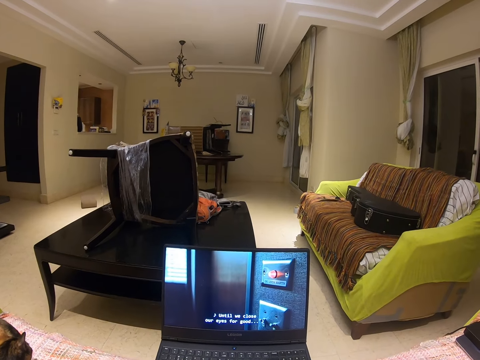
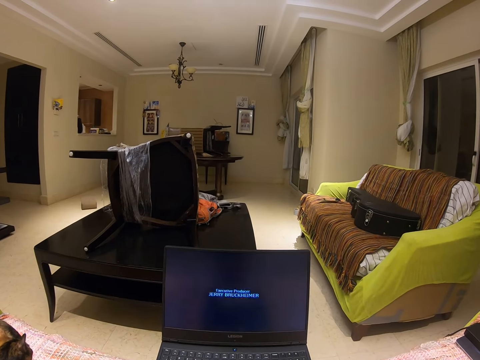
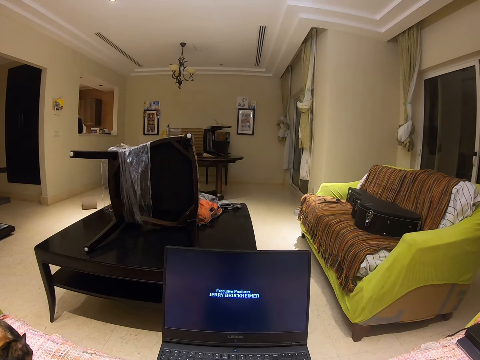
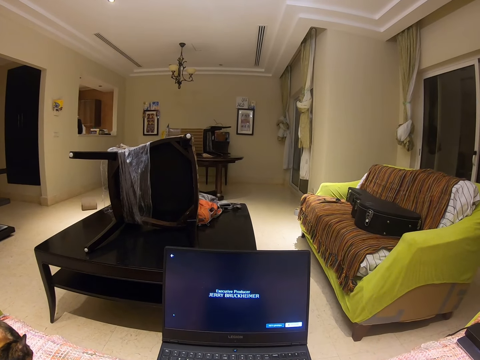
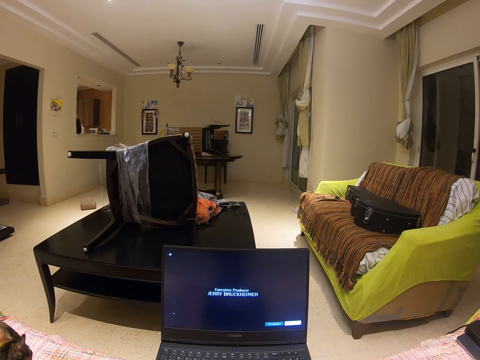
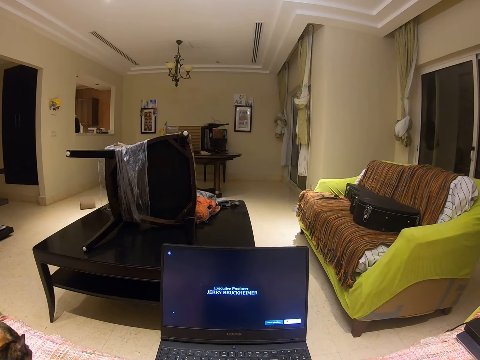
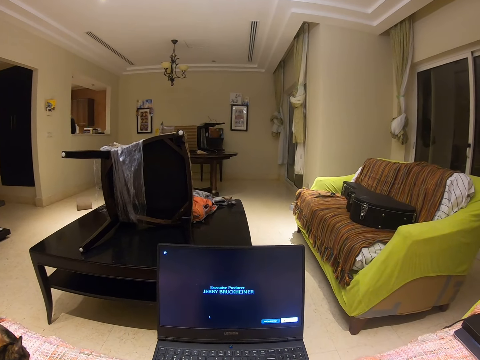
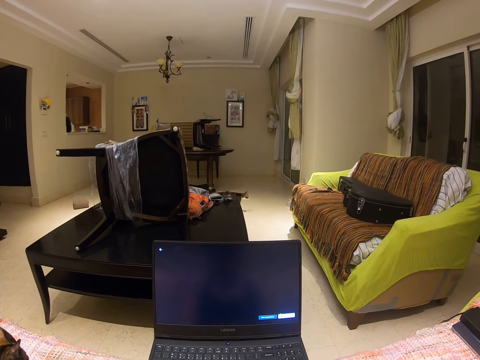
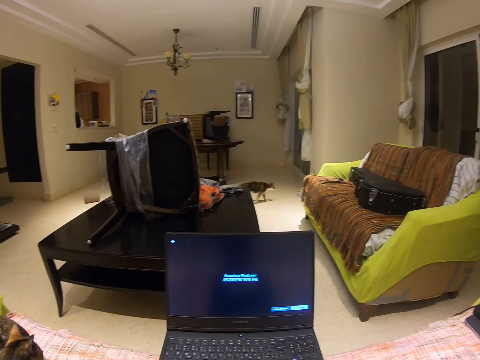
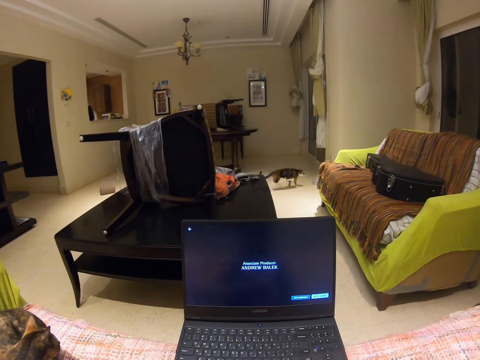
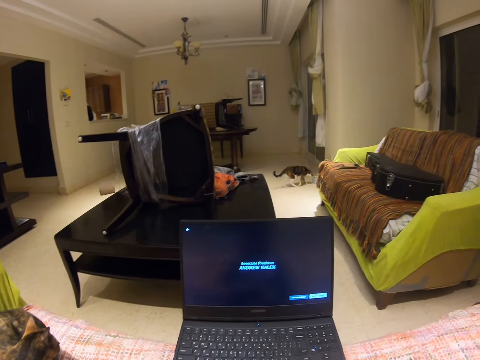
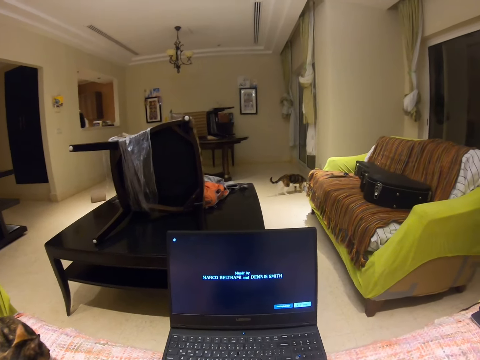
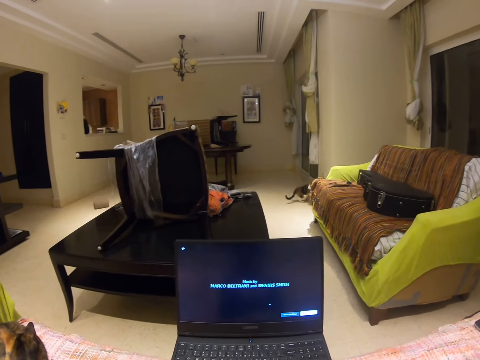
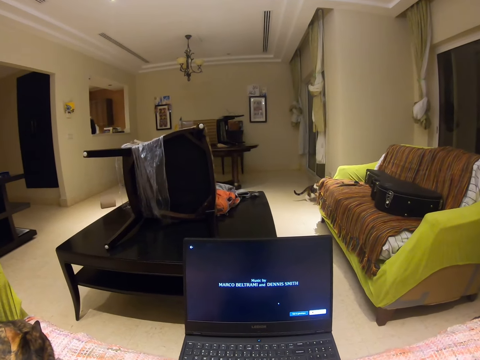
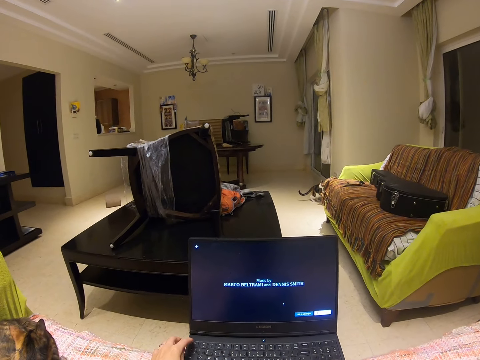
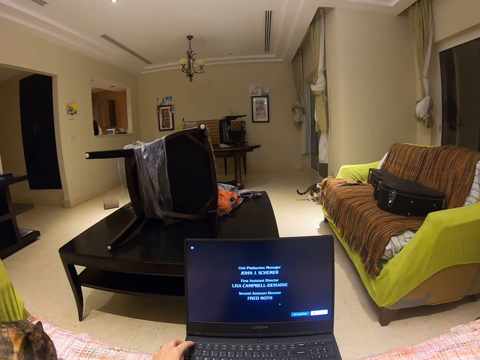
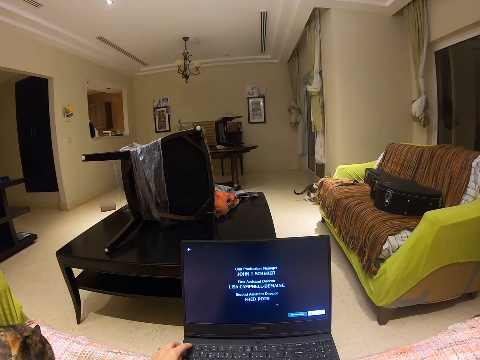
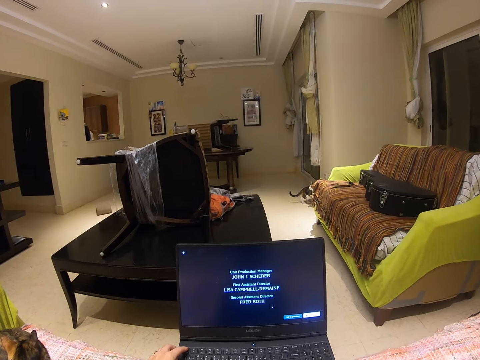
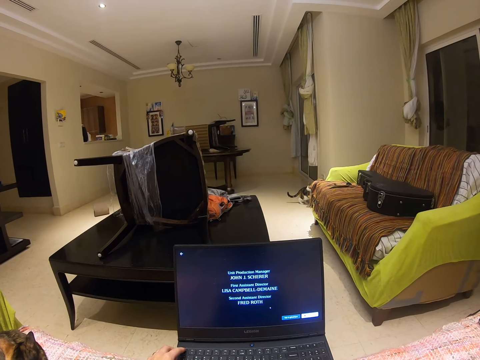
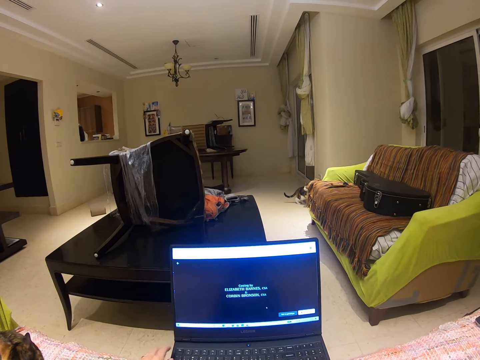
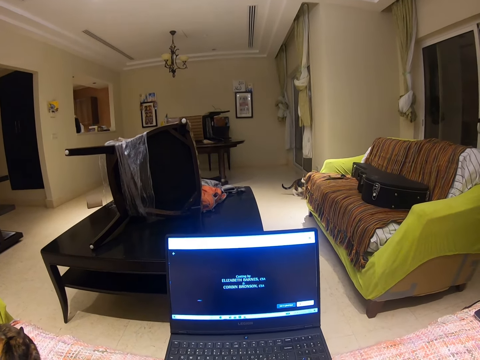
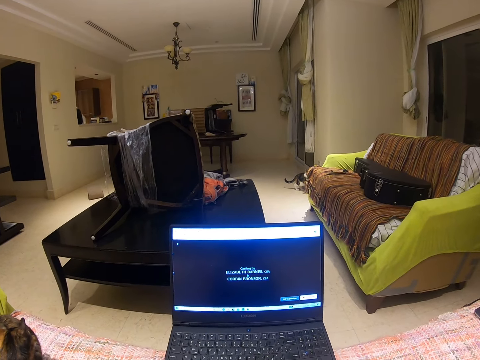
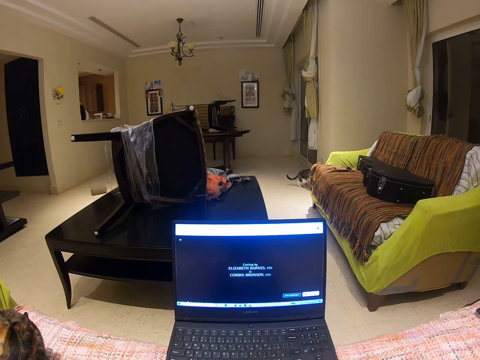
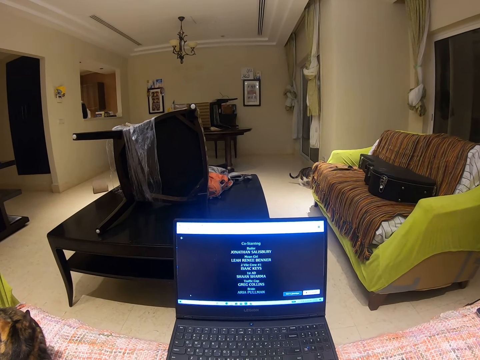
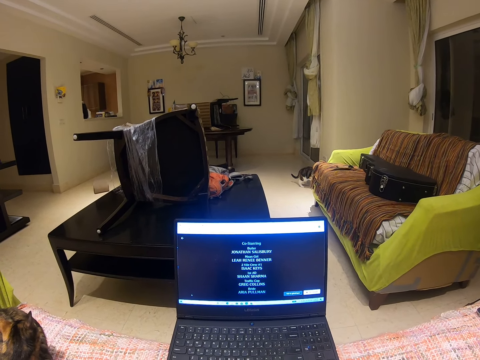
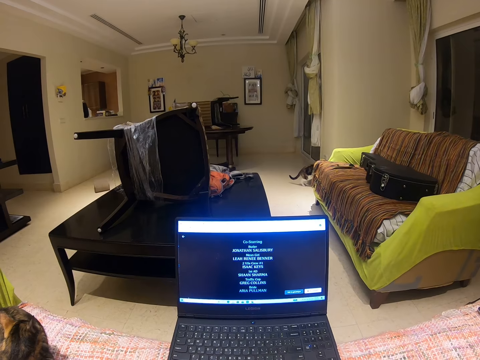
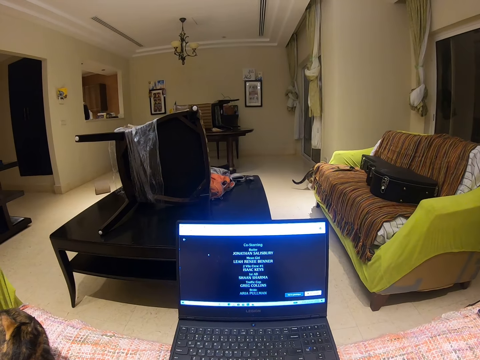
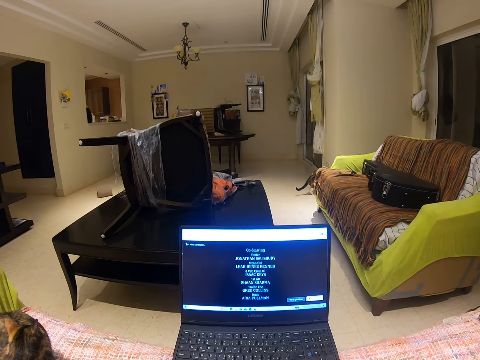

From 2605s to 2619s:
The camera wearer operates the laptop with her right hand. She closes the laptop.

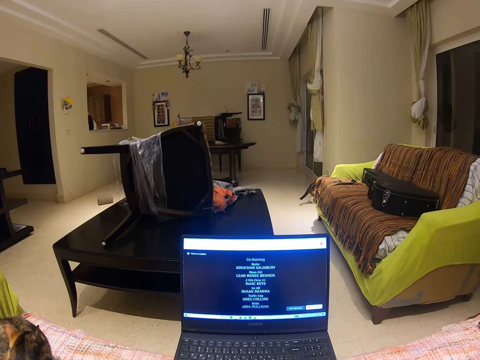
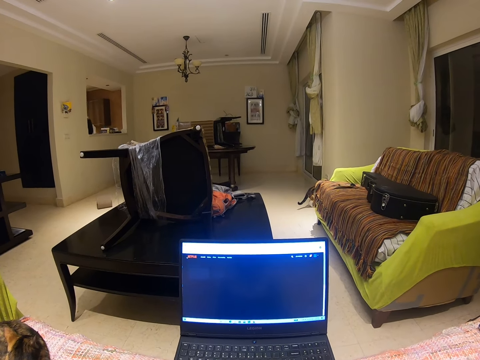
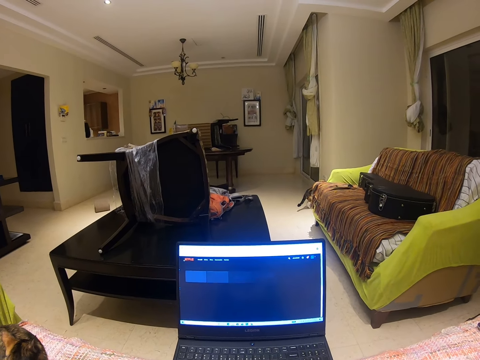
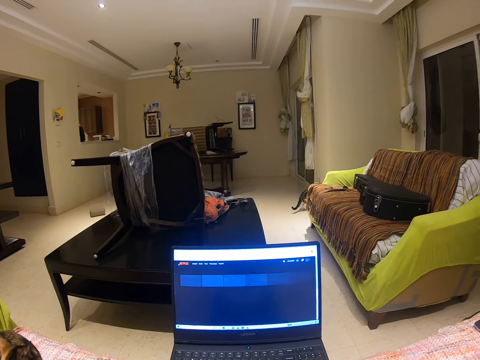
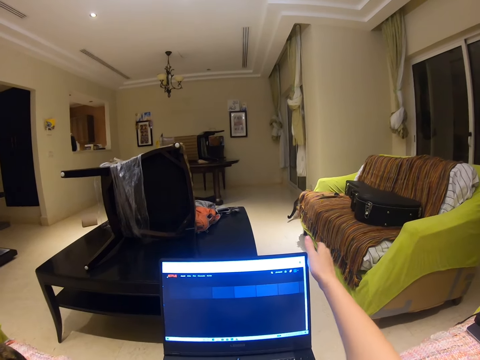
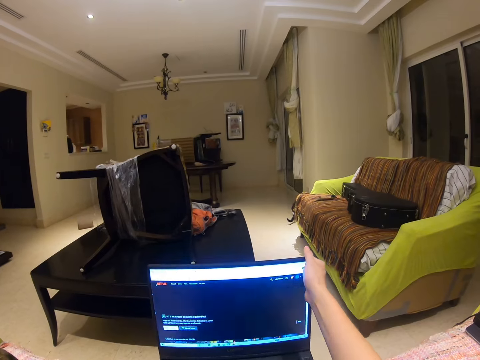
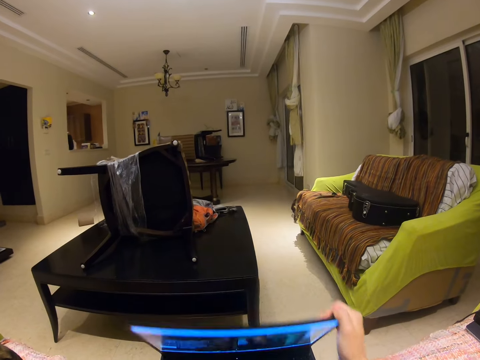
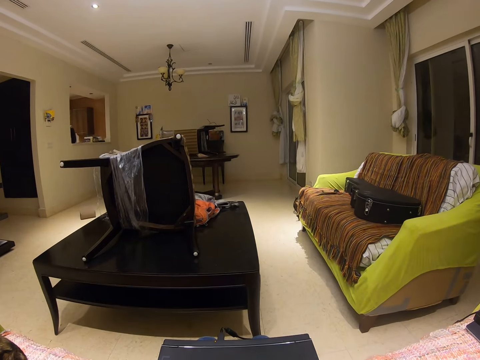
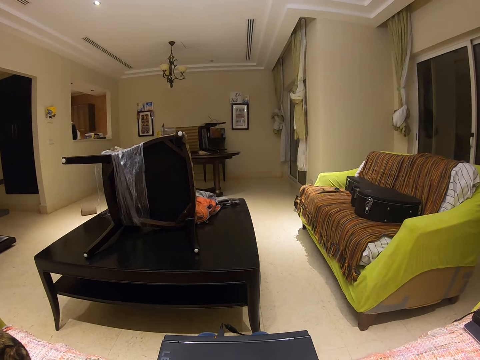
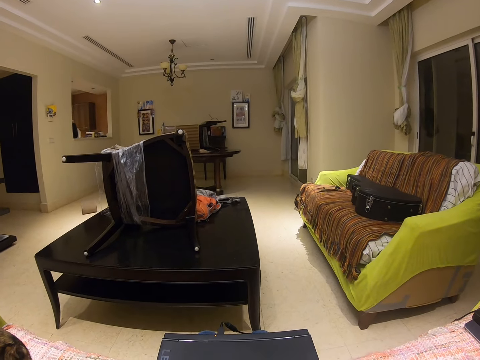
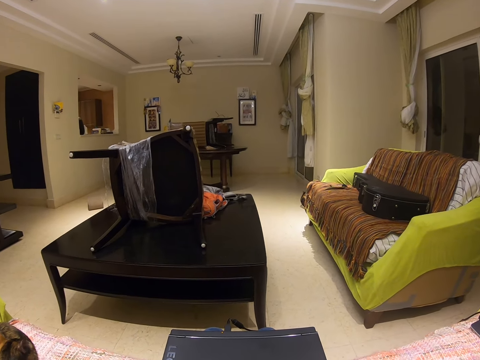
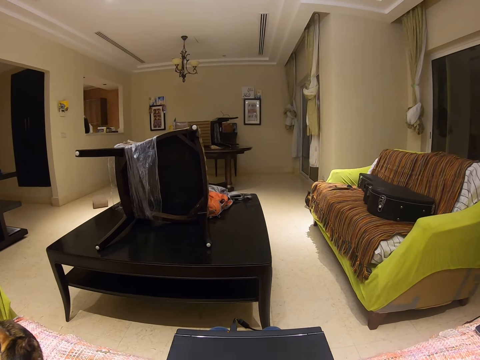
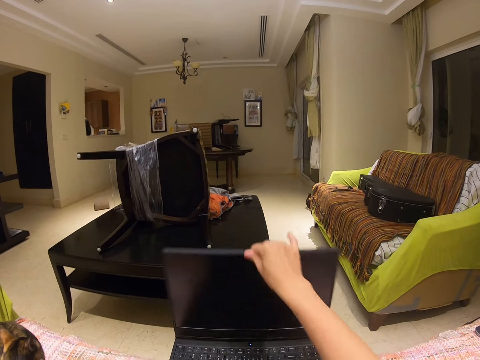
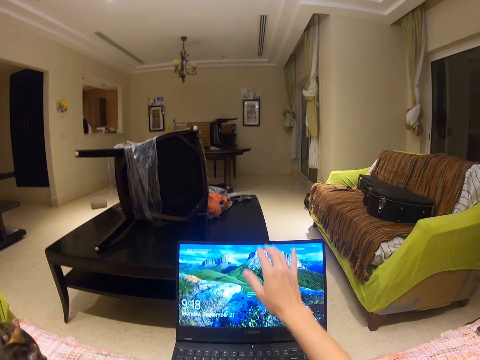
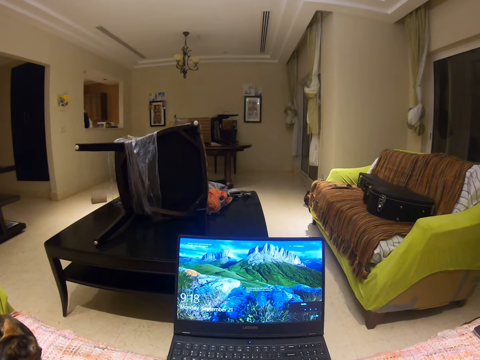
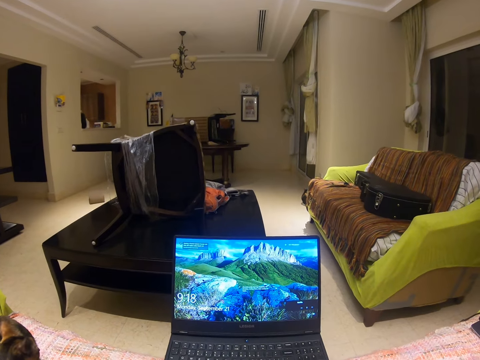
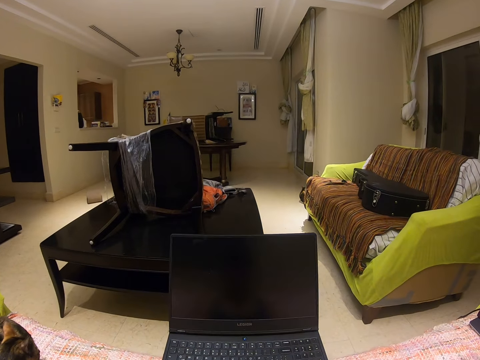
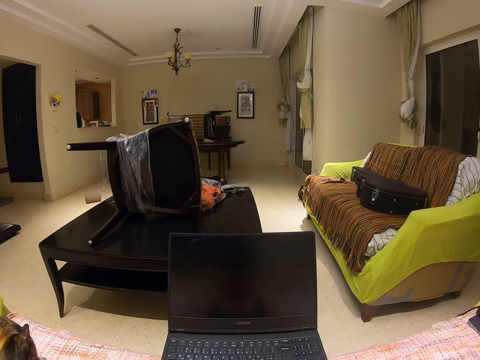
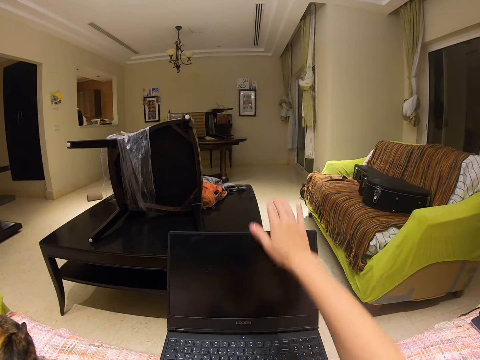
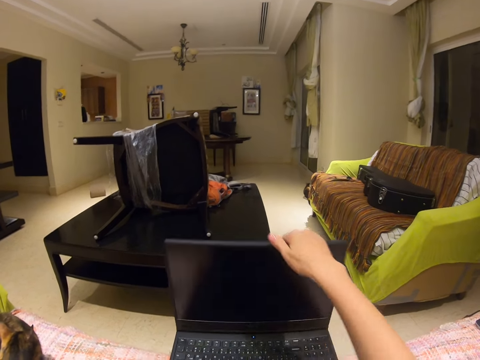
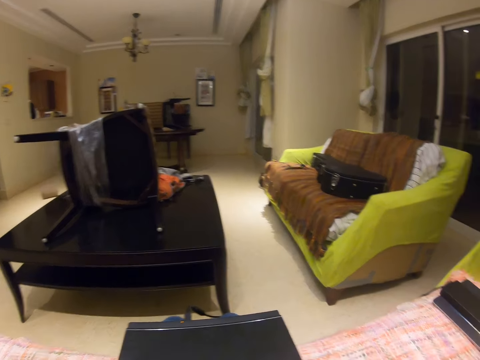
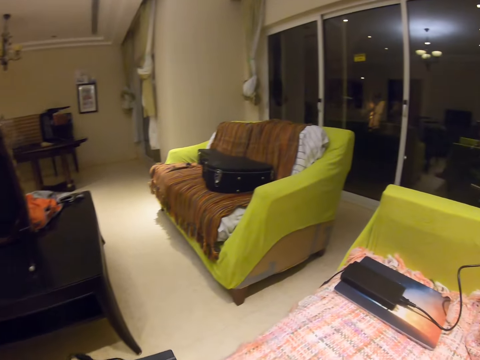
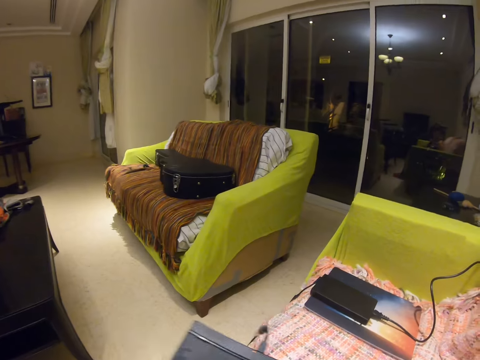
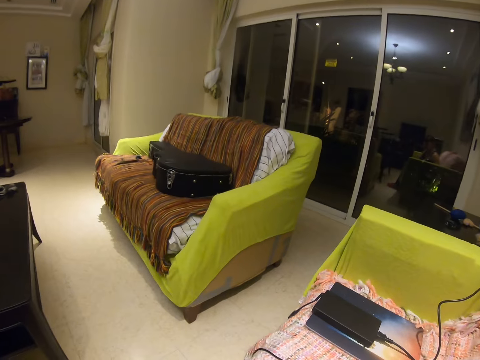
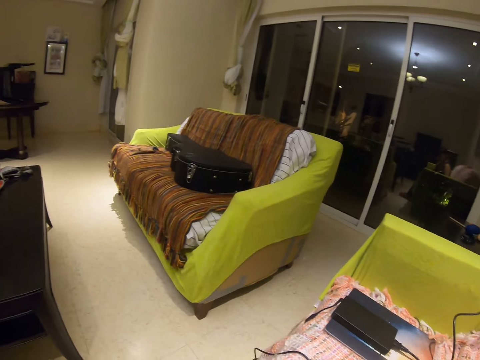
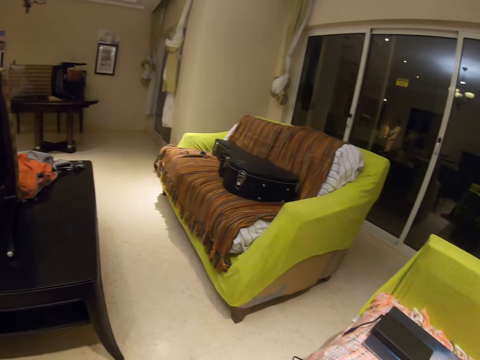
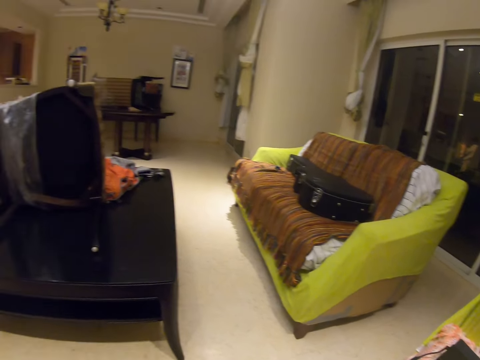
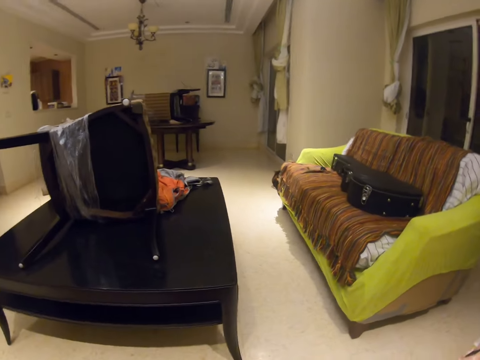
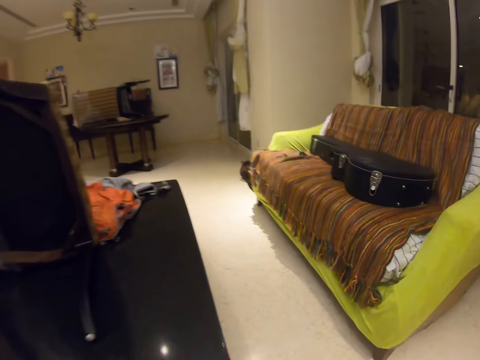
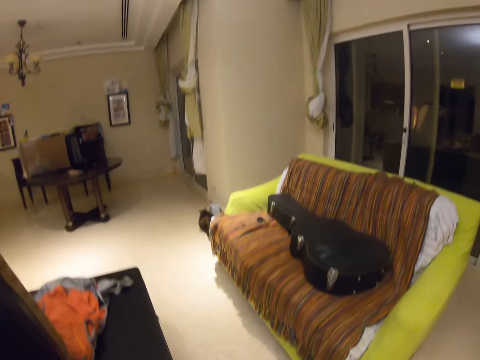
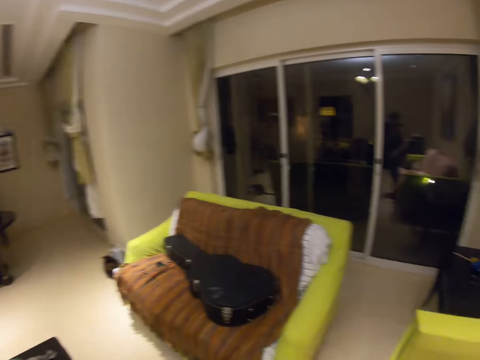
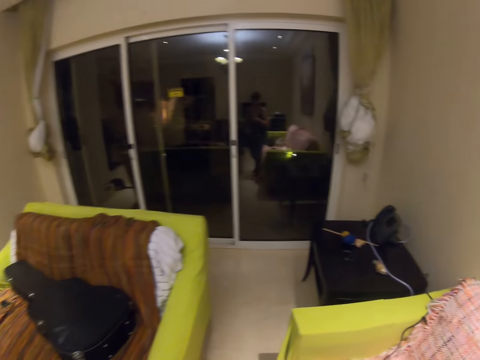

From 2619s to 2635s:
The camera wearer closes the laptop with her right hand. She holds the laptop. She opens the laptop with her right hand. She operates the laptop with her right hand. She closes the laptop with her right hand. She puts the laptop on the sofa. She walks on the floor.
